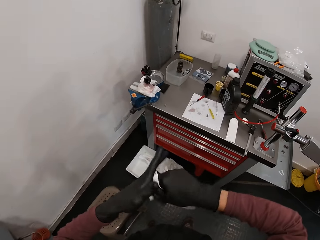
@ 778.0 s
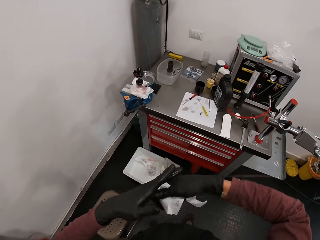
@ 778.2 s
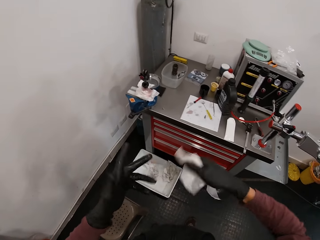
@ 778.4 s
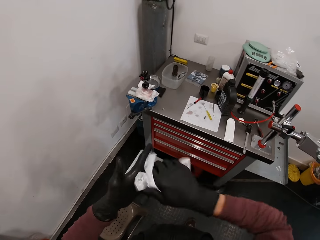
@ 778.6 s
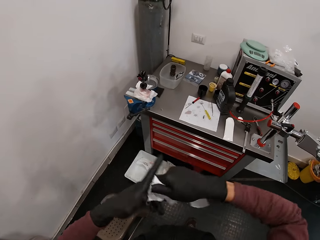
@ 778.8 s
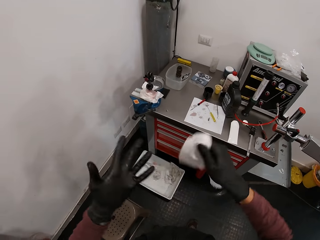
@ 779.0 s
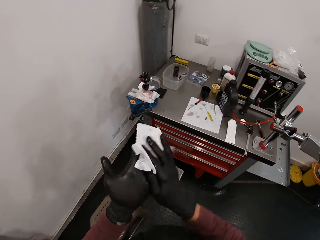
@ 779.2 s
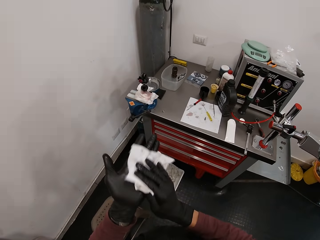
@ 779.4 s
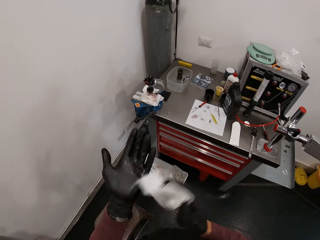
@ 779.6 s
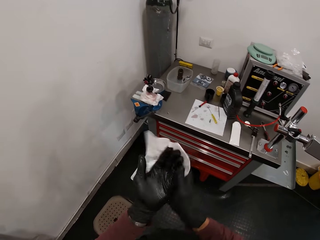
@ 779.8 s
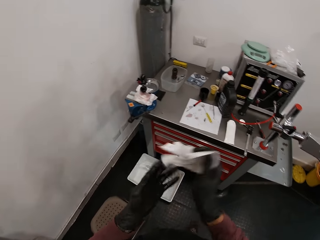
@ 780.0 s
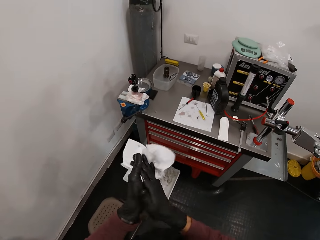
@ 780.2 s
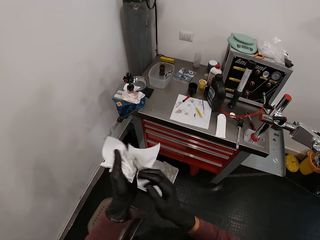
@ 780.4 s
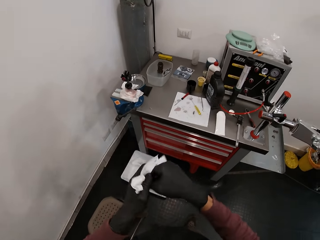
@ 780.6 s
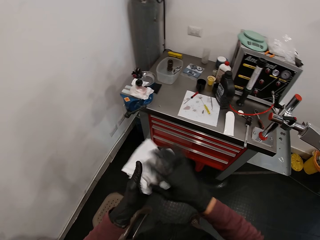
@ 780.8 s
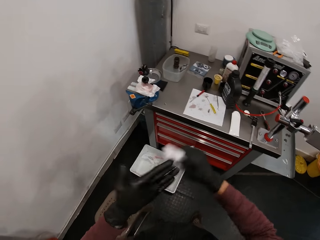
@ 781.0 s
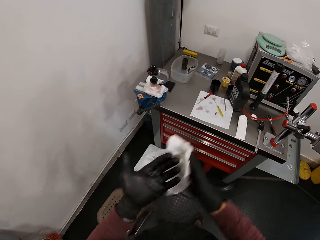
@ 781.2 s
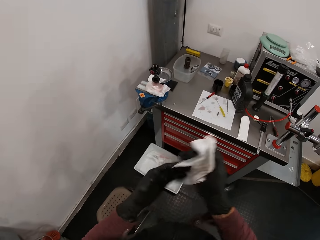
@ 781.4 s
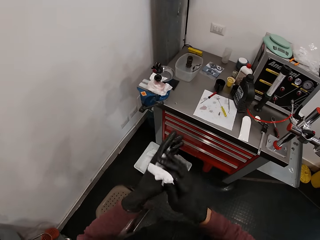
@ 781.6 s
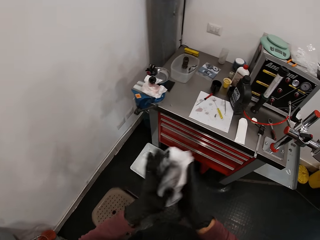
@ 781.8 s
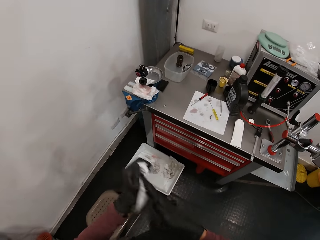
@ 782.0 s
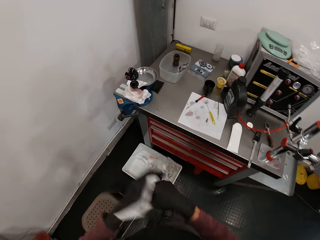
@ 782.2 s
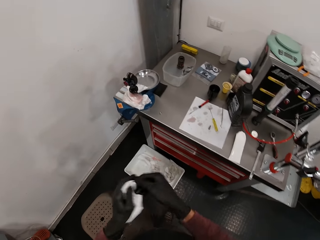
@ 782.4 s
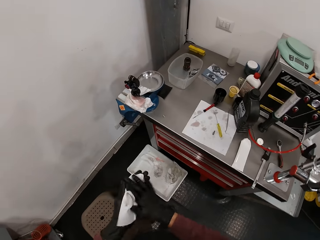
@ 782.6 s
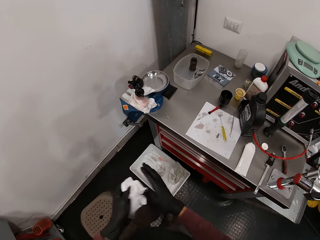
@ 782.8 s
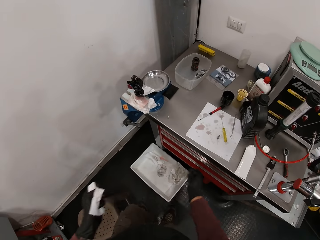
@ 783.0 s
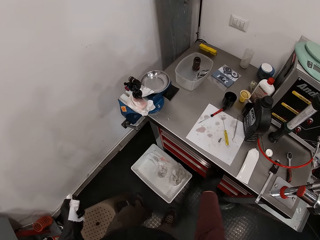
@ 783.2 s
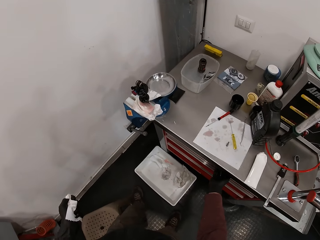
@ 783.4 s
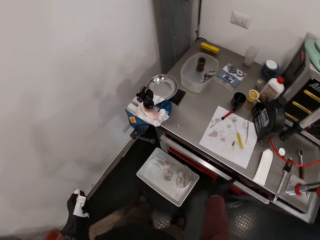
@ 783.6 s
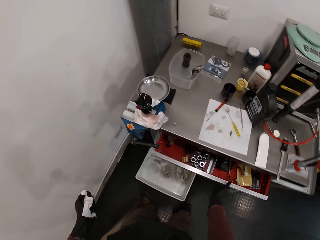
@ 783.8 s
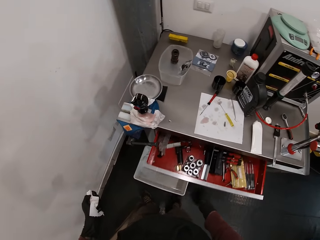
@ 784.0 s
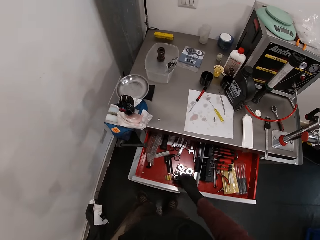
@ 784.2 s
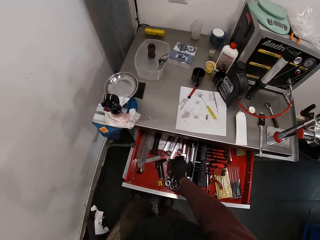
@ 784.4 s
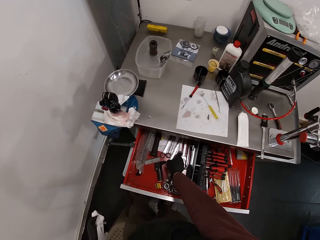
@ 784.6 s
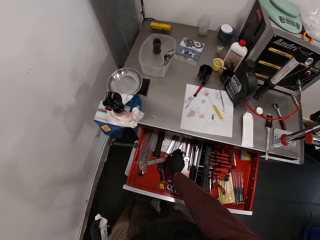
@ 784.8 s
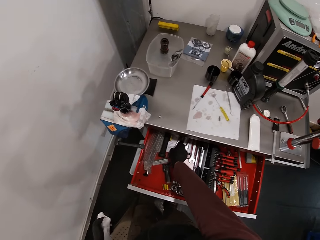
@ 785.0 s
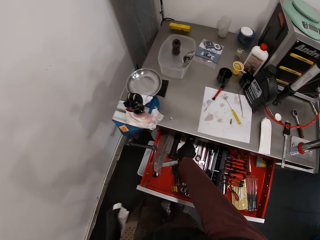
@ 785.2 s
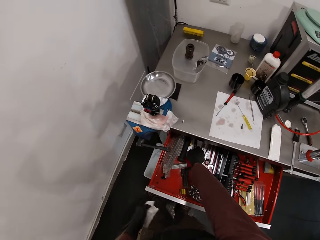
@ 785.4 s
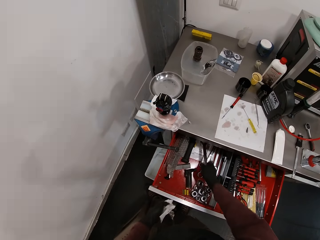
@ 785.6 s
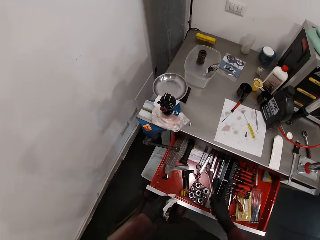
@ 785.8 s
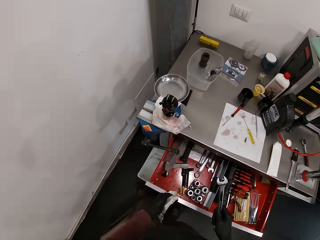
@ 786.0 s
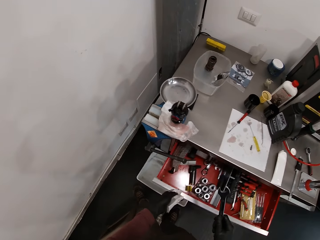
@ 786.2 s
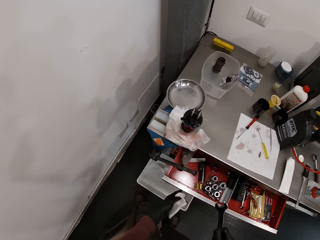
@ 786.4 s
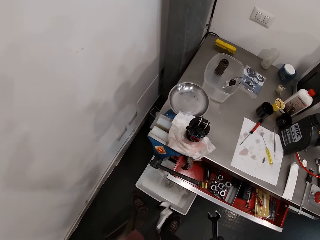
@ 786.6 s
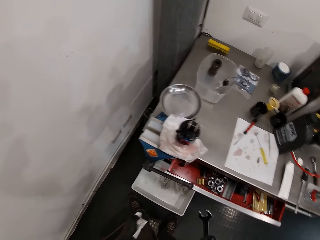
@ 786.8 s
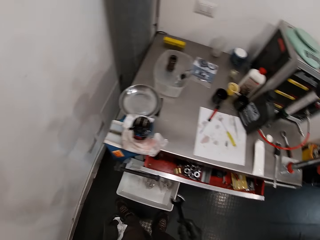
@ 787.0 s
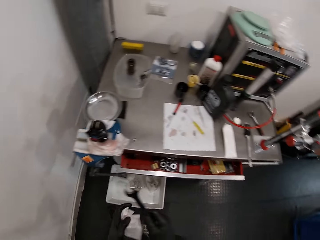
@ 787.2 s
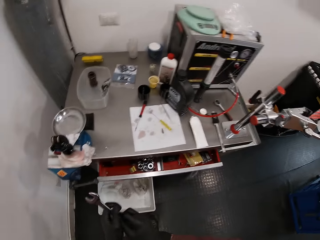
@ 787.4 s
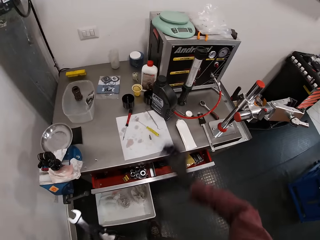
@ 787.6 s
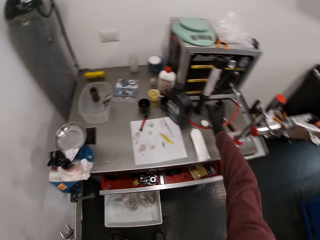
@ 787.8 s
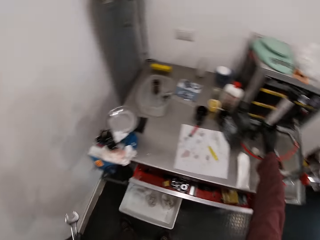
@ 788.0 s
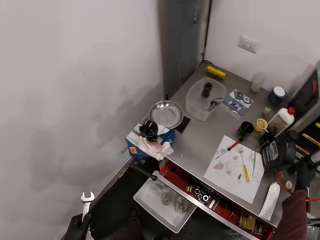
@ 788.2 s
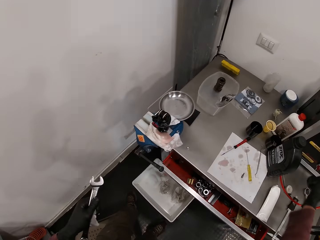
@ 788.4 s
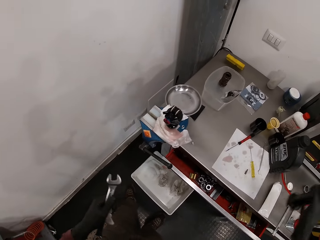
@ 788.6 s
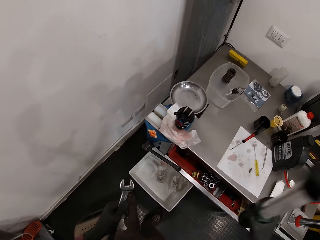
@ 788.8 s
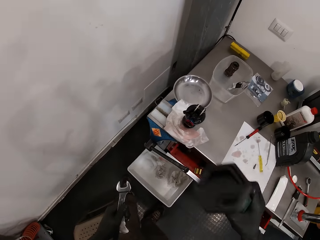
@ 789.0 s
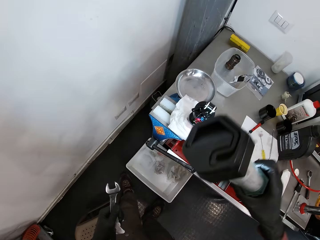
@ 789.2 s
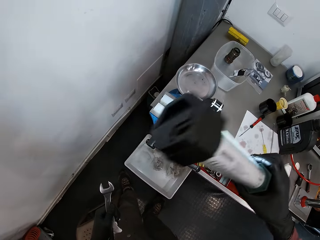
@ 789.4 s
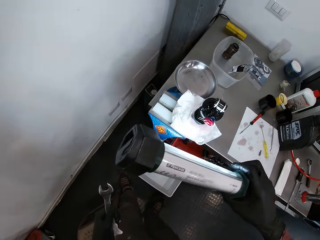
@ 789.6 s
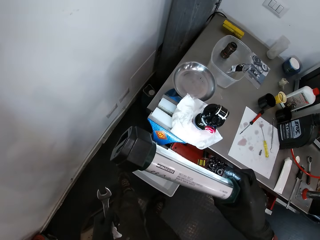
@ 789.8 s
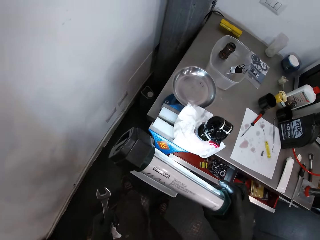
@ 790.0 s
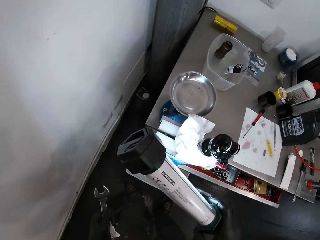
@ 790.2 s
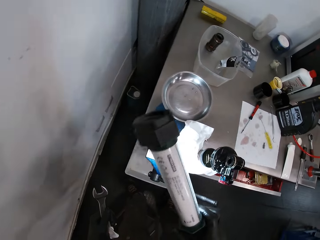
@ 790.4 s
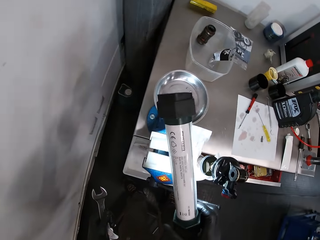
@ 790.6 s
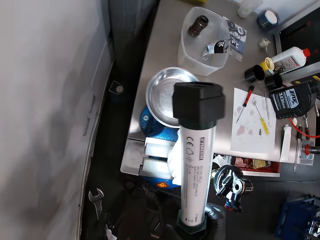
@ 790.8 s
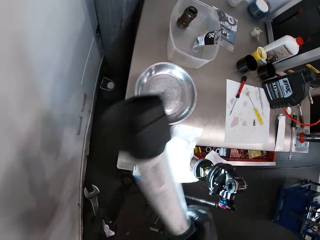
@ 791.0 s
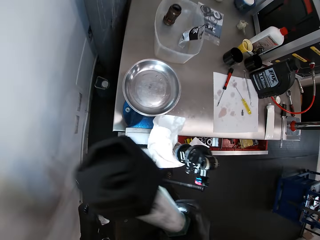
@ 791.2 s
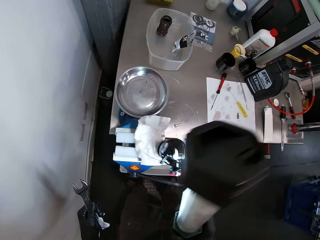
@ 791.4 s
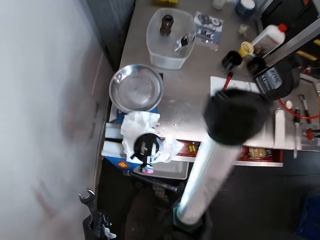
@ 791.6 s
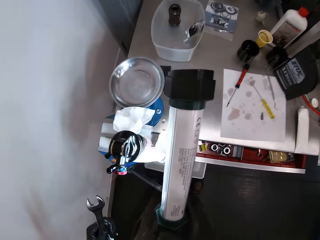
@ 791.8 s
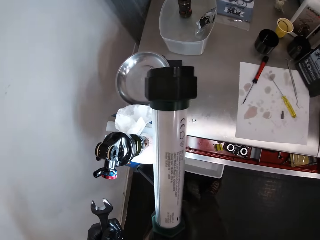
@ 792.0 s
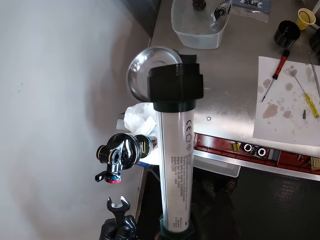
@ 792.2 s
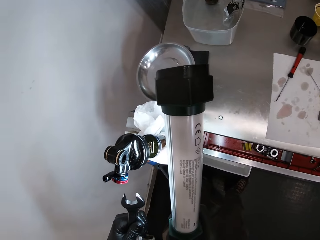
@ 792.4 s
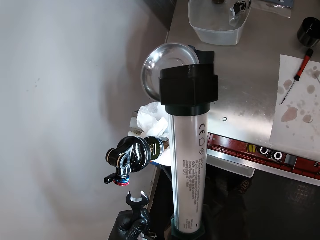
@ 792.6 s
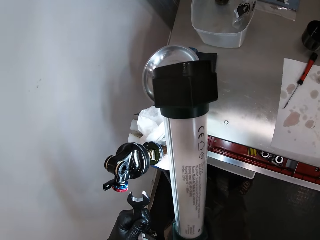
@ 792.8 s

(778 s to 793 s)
The camera wearer opens a drawer with his right hand. He picks a spanner from the drawer with his right hand. He closes the drawer with his left hand. He passes the spanner in his right hand to his left hand. He picks a lamp from the table with his right hand. He observes the valve with the lamp in his right hand.

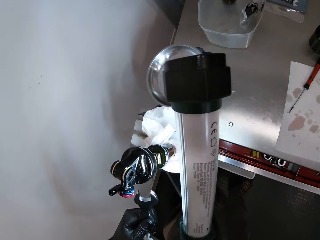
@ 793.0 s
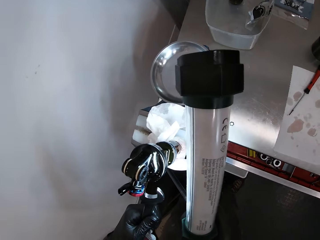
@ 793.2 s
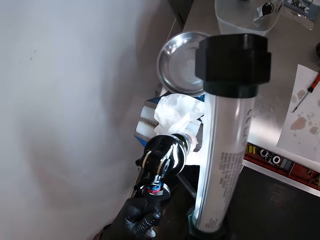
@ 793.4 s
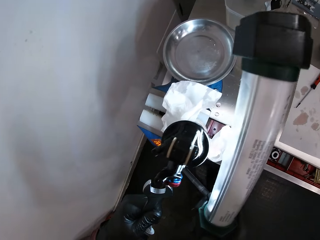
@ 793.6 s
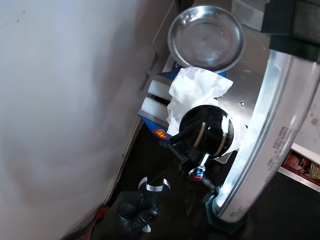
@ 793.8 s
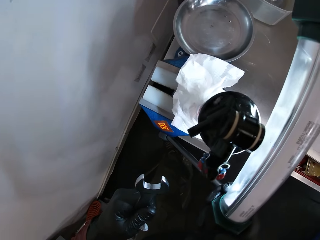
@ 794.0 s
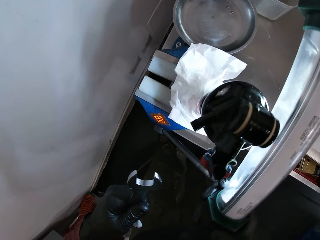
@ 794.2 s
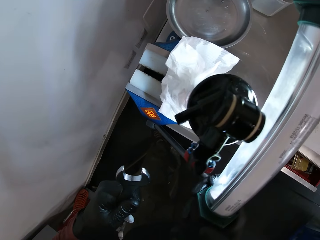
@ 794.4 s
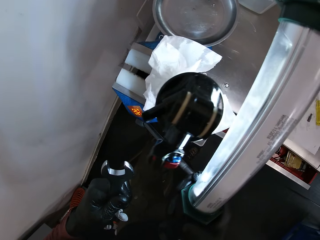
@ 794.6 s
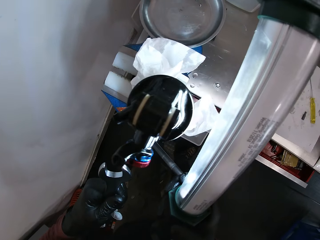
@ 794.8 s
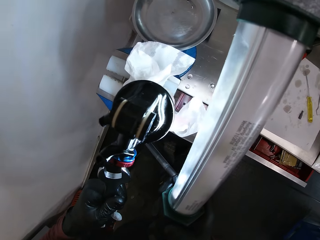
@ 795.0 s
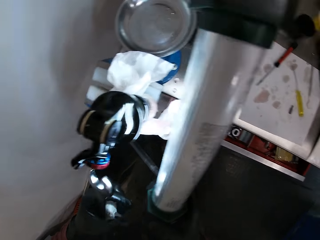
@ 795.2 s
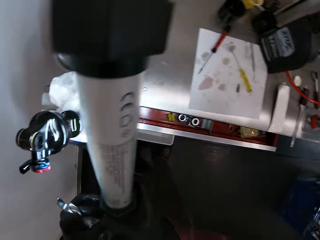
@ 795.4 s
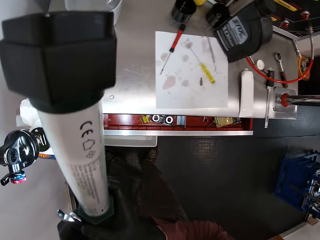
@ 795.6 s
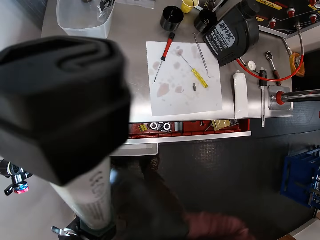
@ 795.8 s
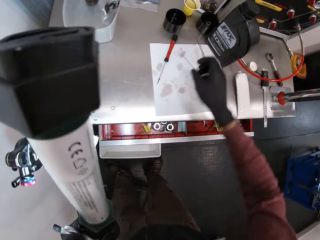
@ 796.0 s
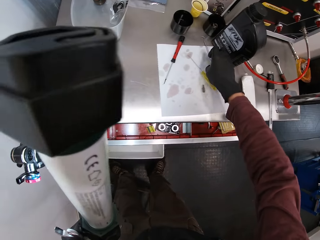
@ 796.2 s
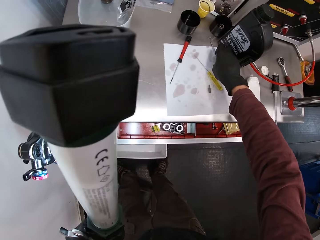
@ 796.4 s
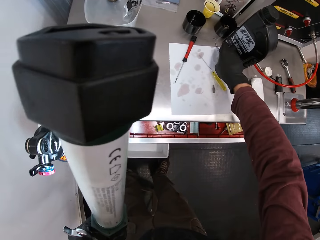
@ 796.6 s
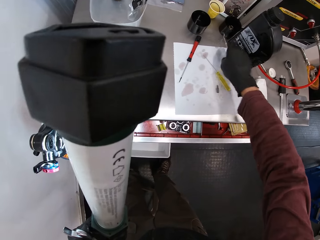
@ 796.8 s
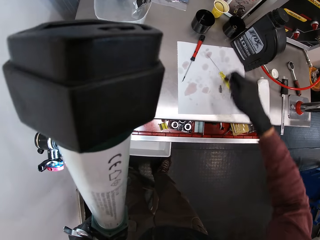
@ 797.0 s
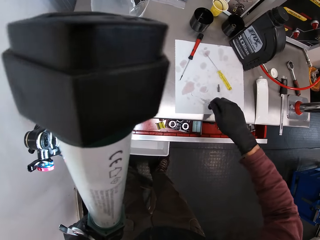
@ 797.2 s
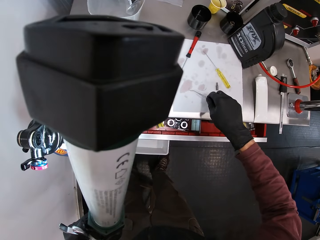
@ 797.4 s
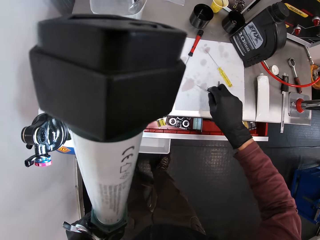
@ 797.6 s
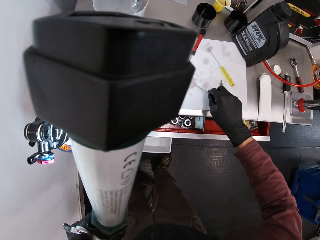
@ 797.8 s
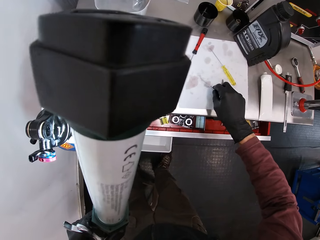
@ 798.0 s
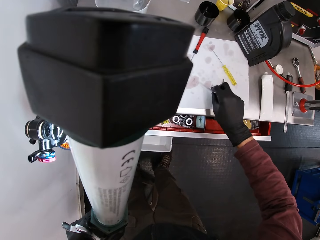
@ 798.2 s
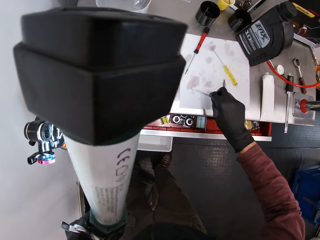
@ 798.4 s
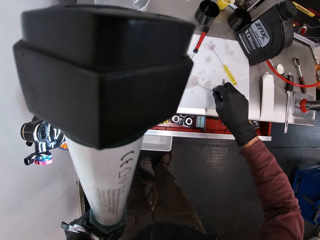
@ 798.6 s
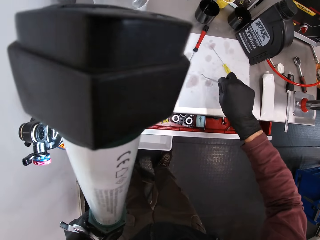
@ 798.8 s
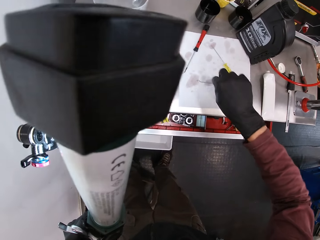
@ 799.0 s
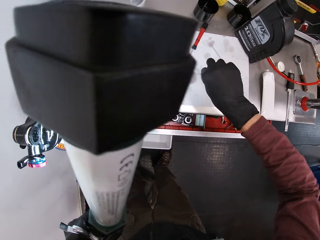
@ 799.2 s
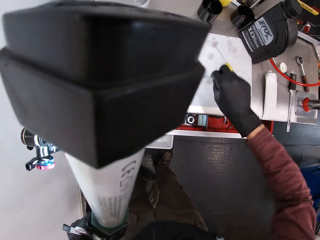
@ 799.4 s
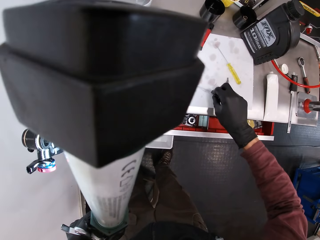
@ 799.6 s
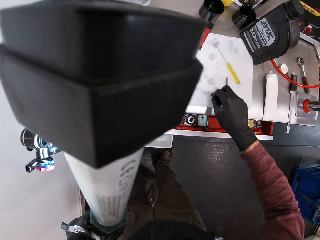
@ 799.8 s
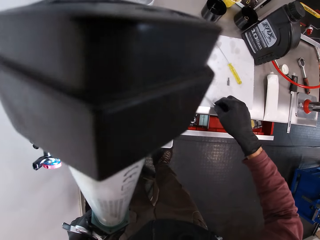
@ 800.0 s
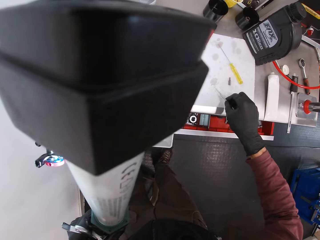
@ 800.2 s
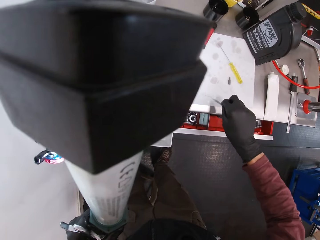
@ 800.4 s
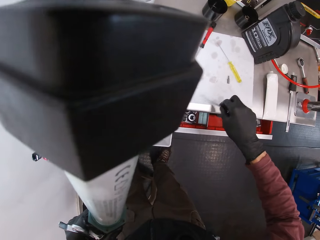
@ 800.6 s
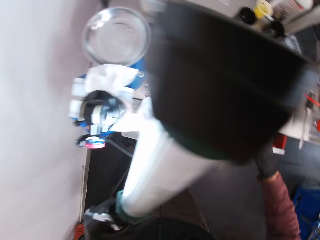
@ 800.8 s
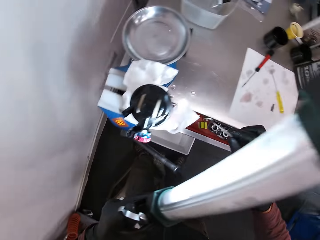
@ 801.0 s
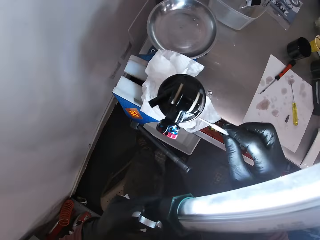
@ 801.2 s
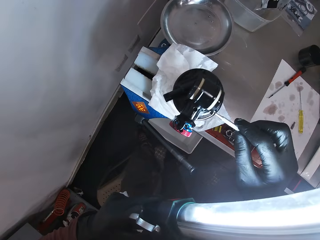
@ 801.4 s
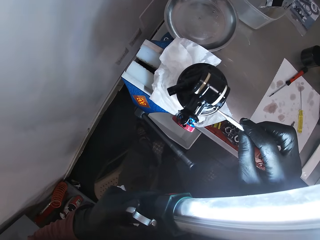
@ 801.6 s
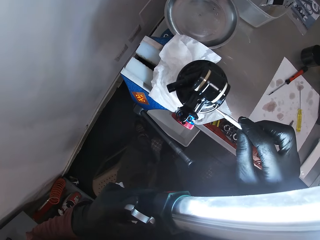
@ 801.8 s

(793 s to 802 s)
The camera wearer passes the lamp in his right hand to his left hand. He picks a scriber or metallic tool from the table with his right hand. He brushes the scriber in his right hand on the paper on the table.
